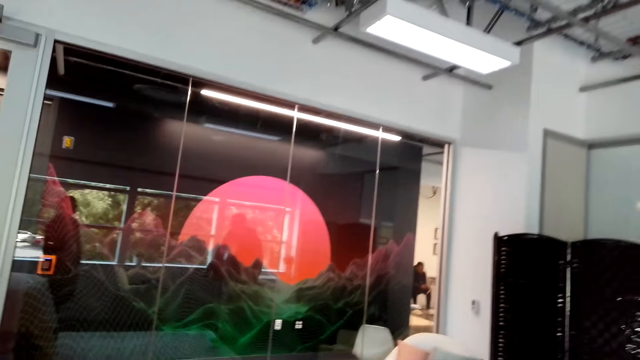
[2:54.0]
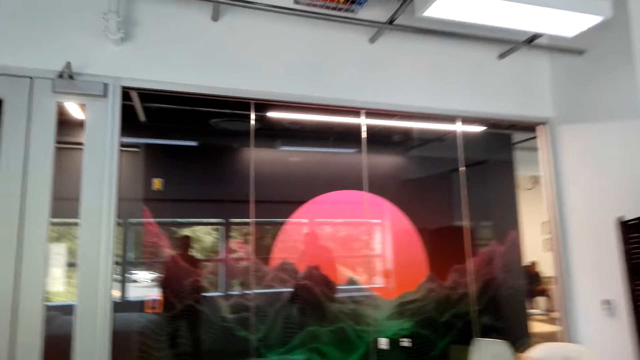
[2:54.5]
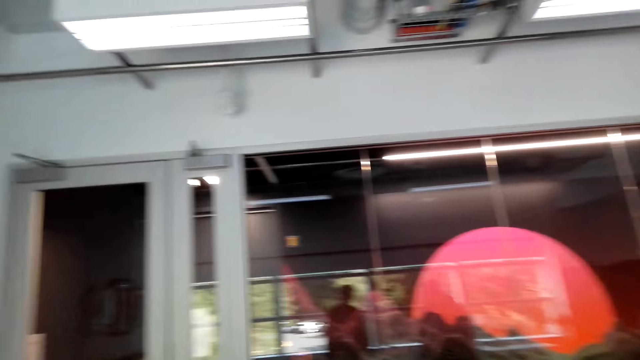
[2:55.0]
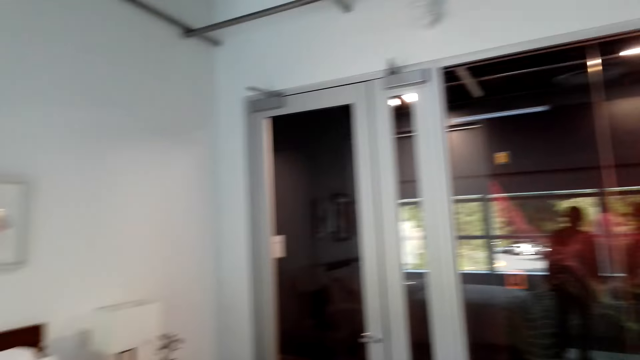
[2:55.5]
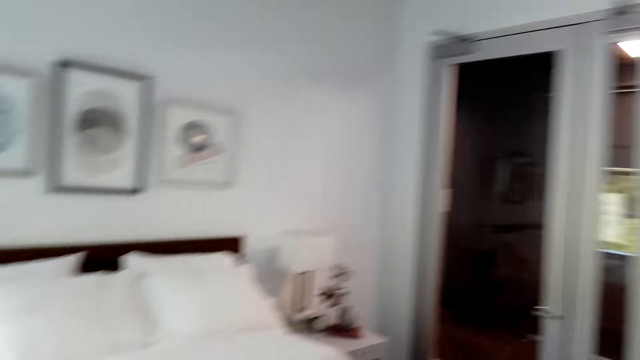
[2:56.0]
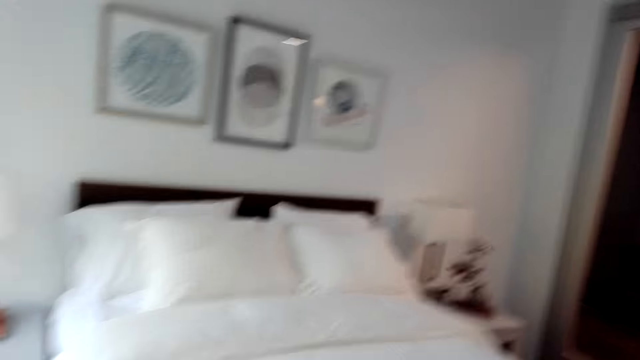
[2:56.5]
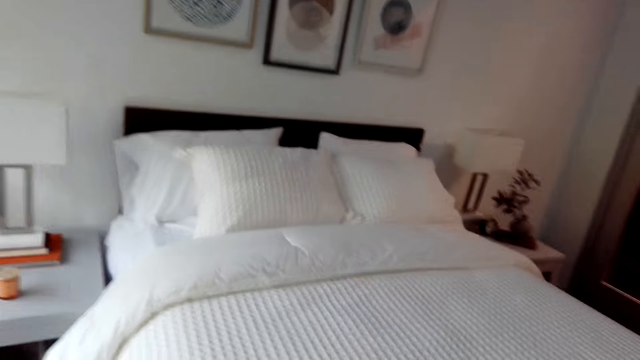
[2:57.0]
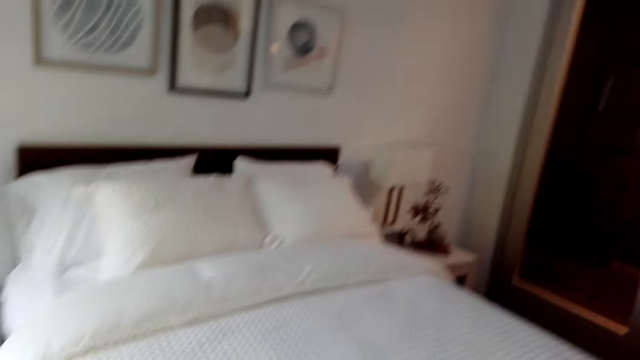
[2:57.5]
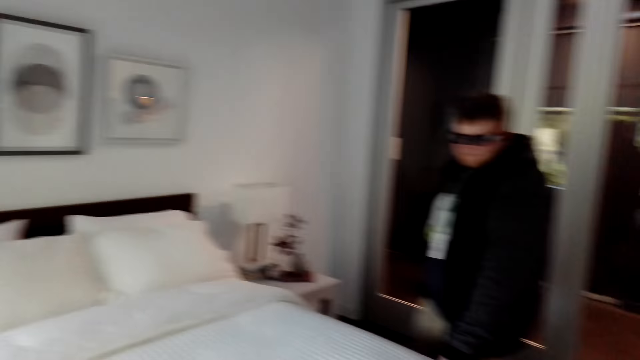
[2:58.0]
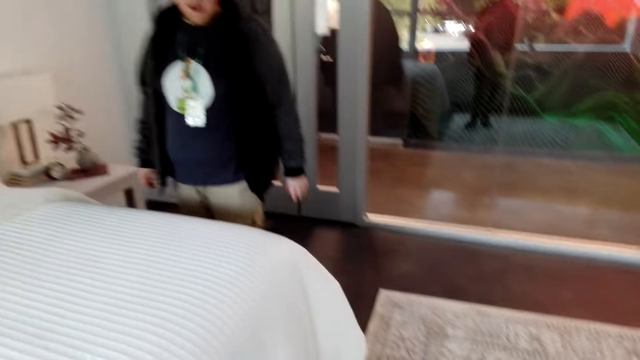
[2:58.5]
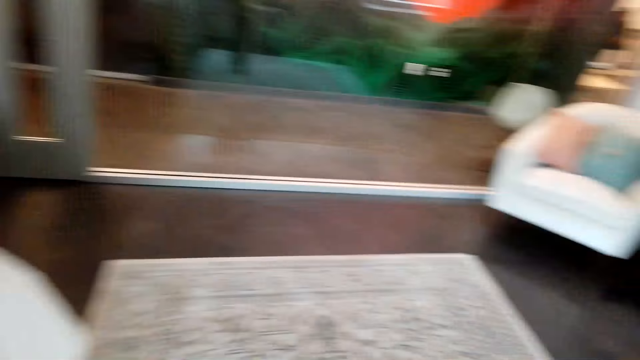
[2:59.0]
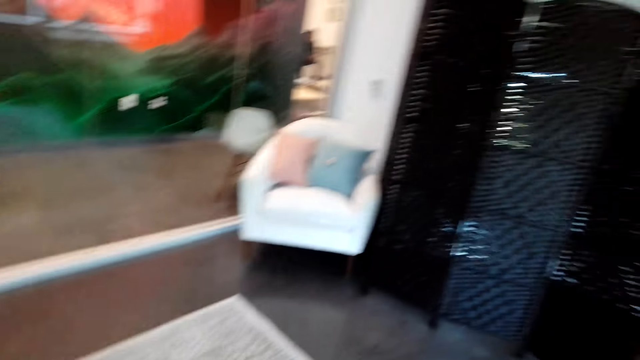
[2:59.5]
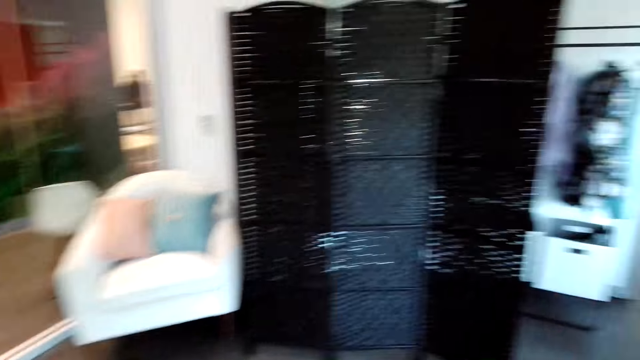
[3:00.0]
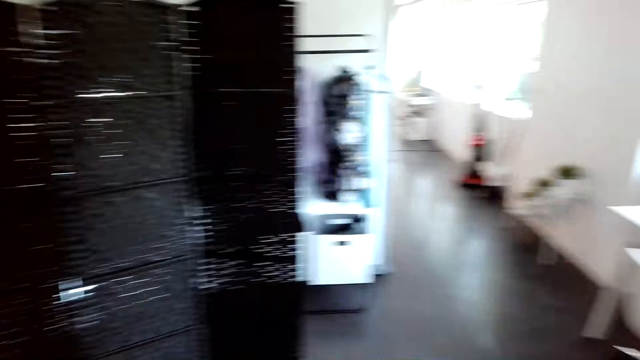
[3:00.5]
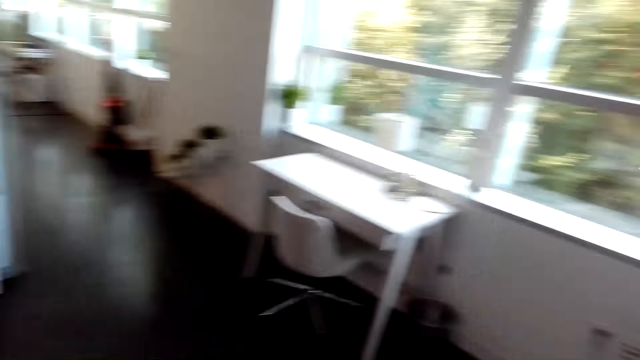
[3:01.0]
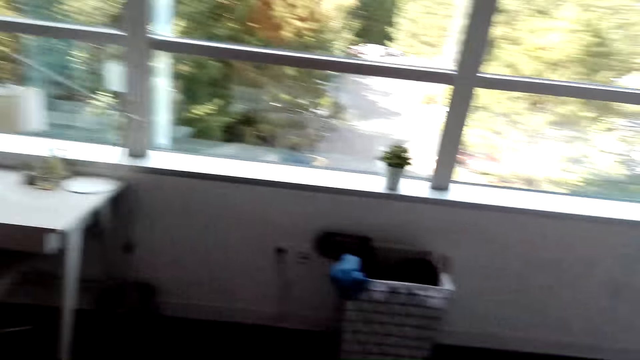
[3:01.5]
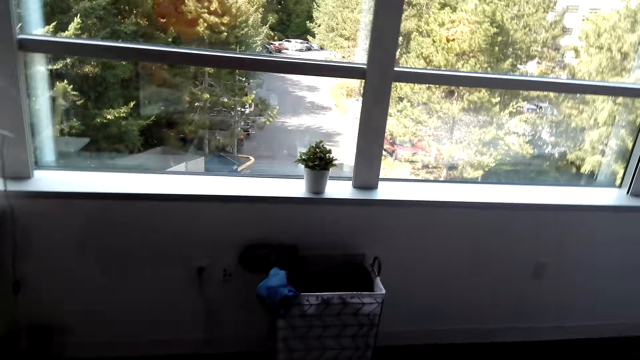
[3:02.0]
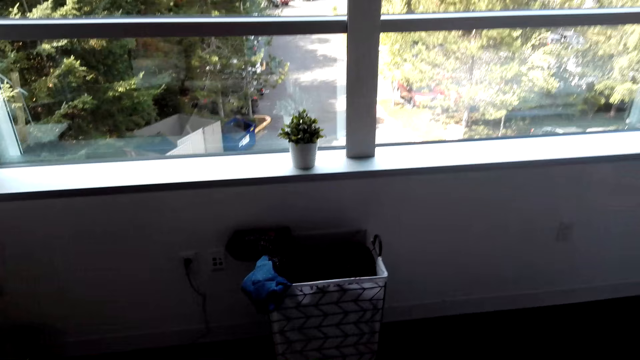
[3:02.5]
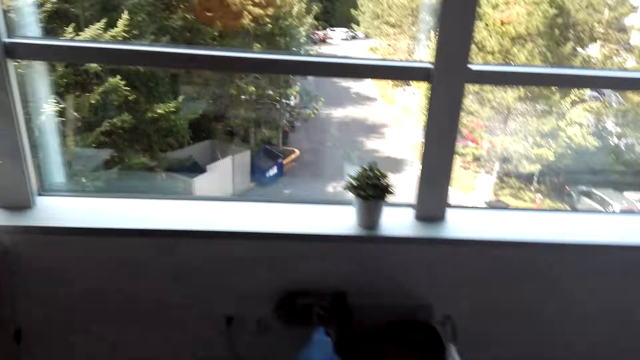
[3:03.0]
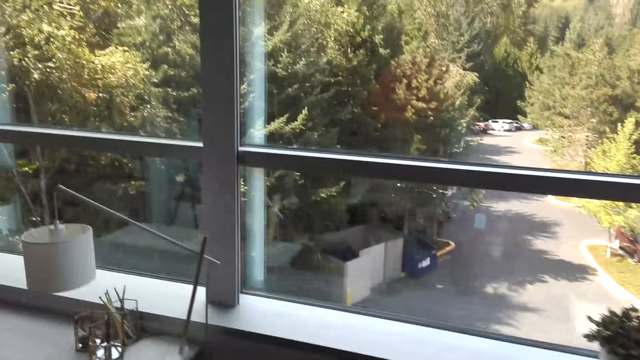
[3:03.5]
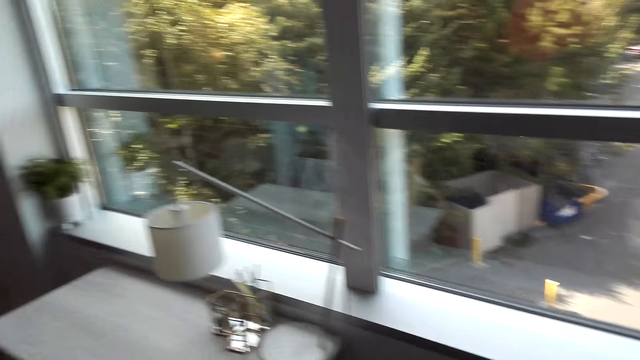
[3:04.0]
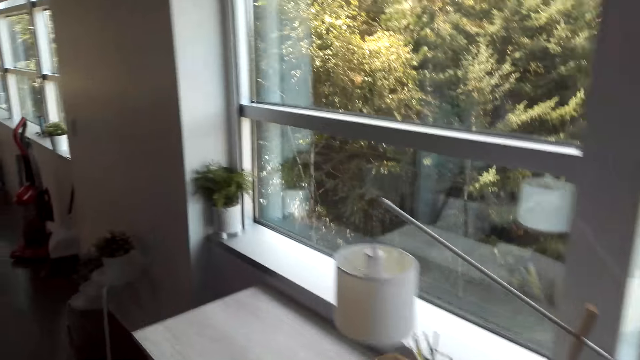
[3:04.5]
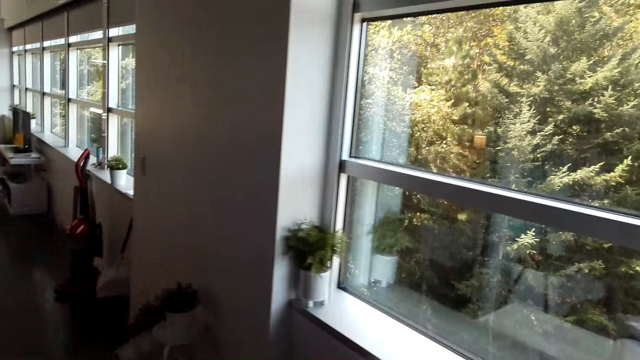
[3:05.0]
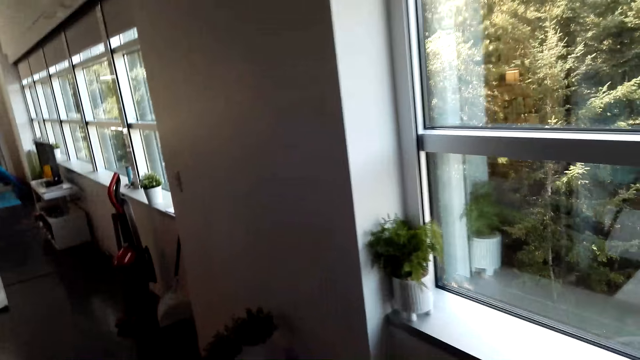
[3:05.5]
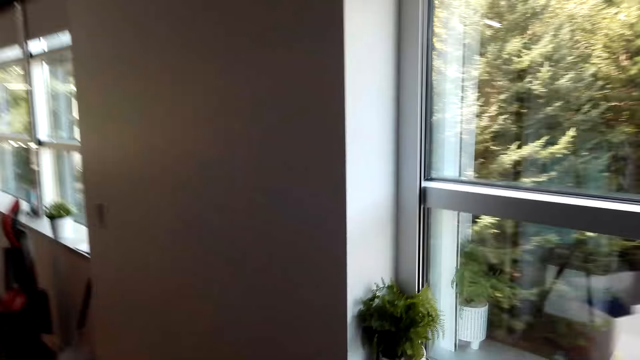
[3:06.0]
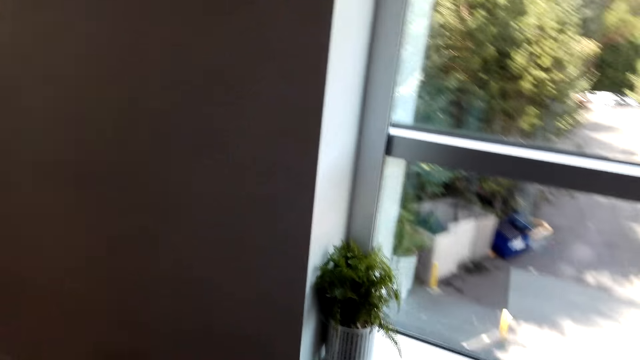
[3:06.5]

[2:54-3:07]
The camera wearer looks around. They talk with a man. They turn around. They talk with the man. They walk in the house. The man talks with the camera wearer.

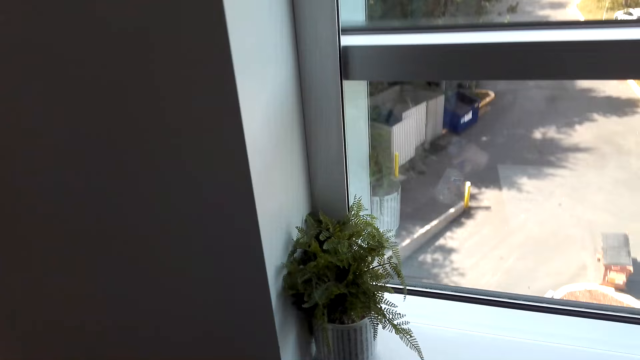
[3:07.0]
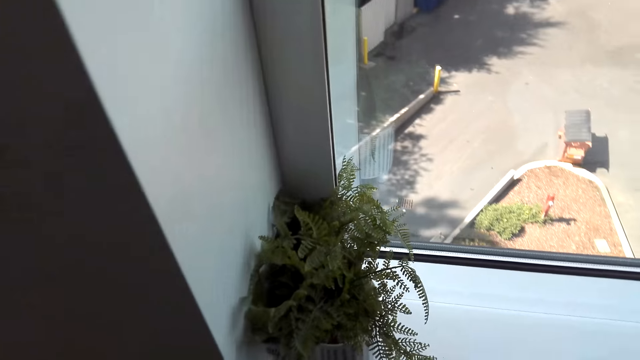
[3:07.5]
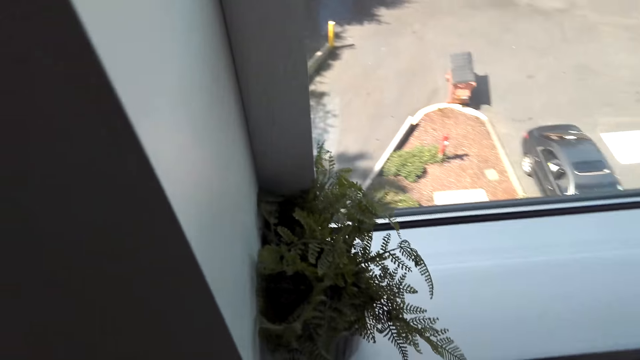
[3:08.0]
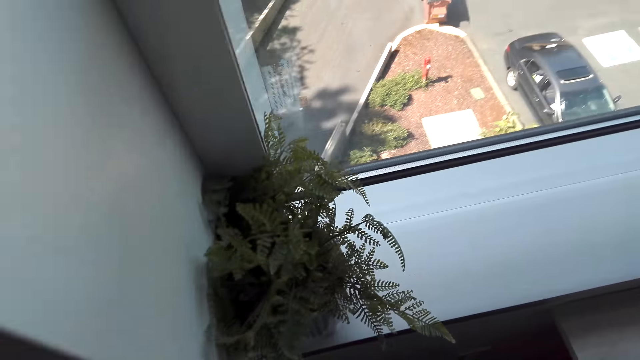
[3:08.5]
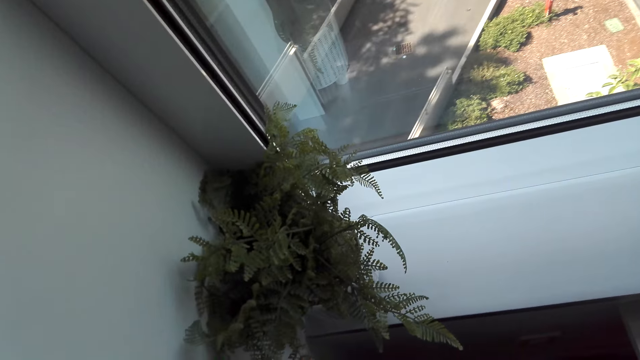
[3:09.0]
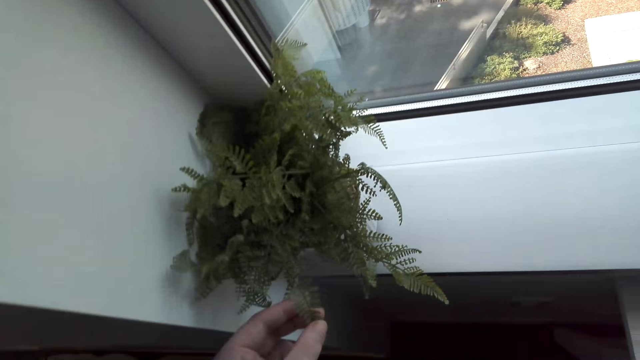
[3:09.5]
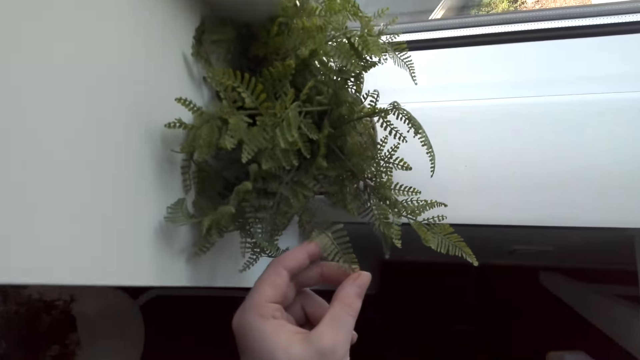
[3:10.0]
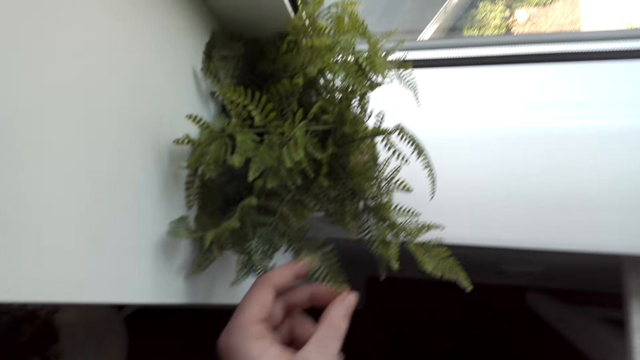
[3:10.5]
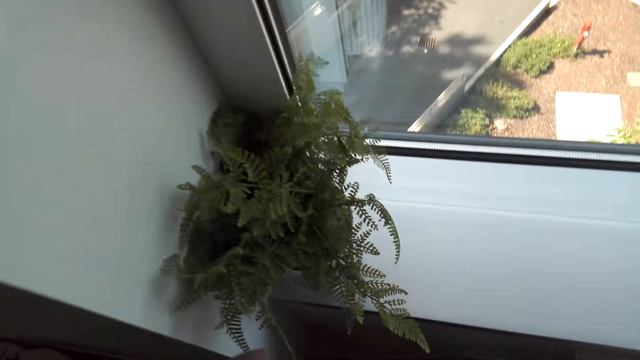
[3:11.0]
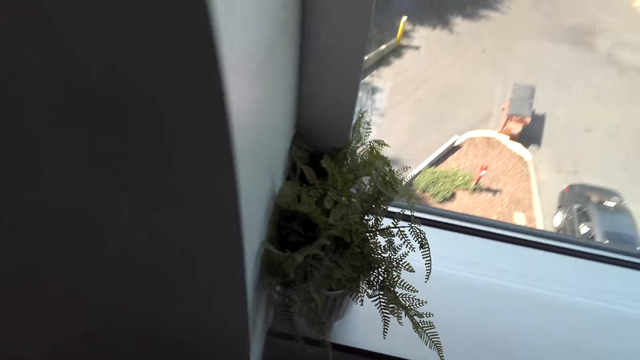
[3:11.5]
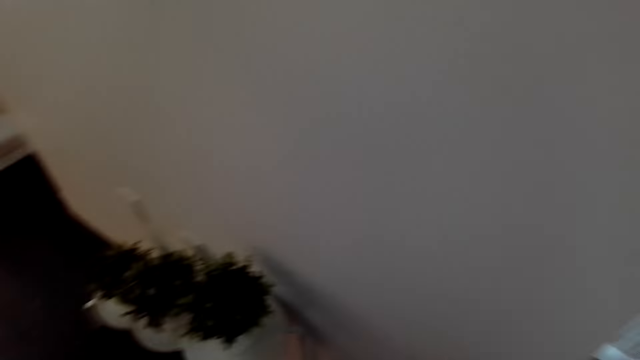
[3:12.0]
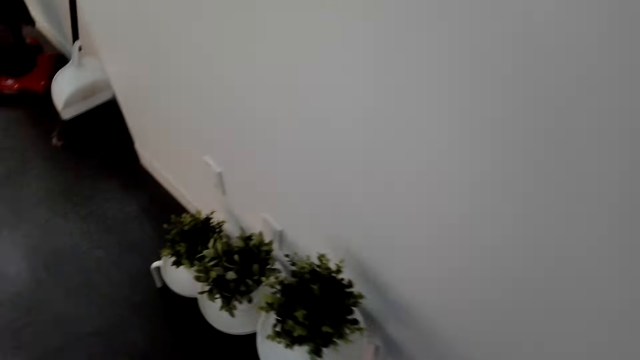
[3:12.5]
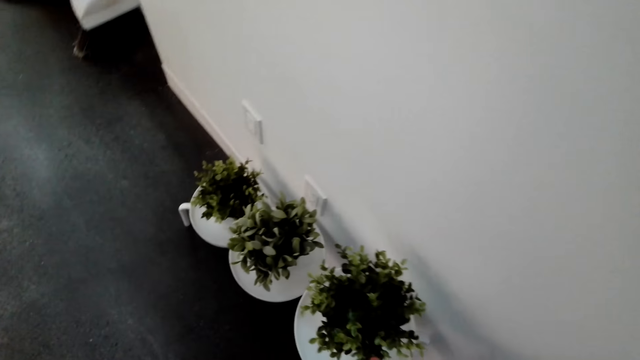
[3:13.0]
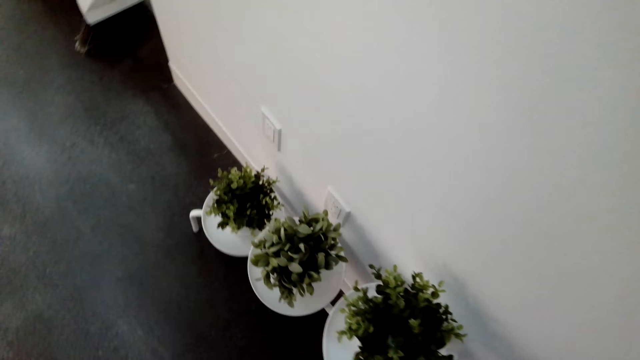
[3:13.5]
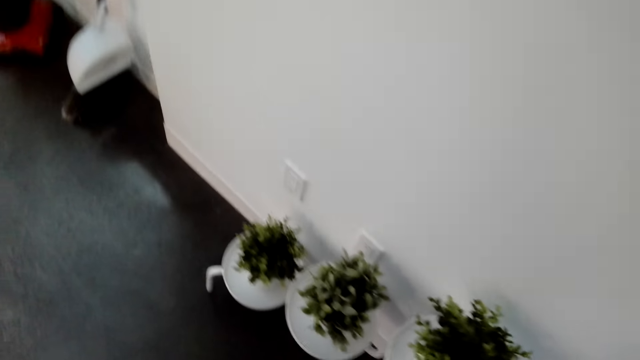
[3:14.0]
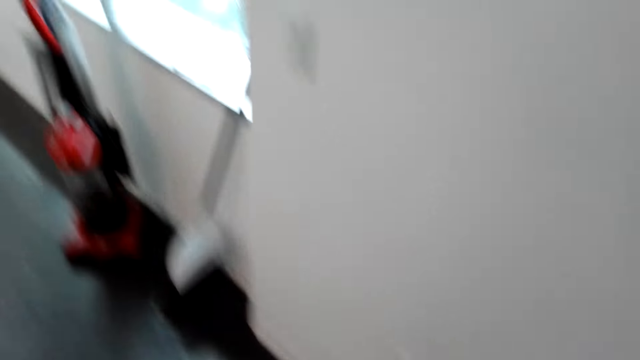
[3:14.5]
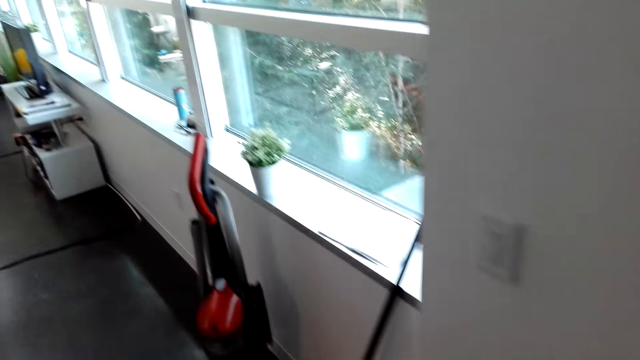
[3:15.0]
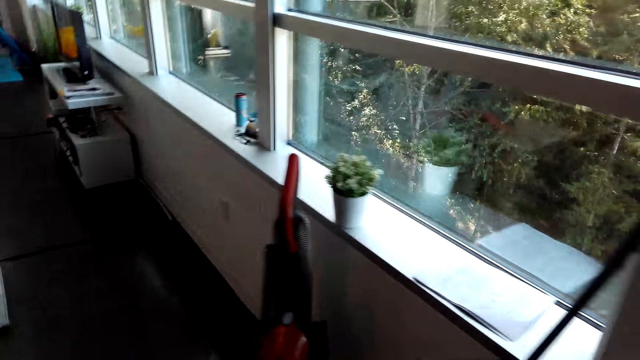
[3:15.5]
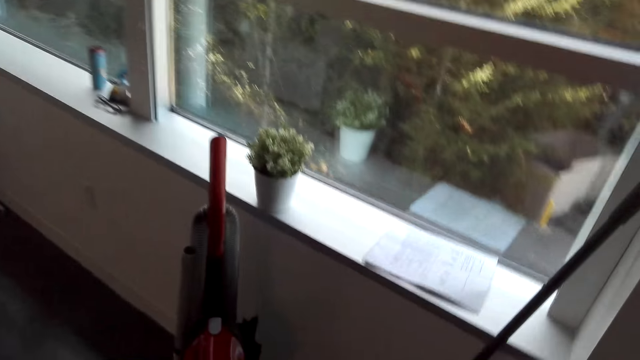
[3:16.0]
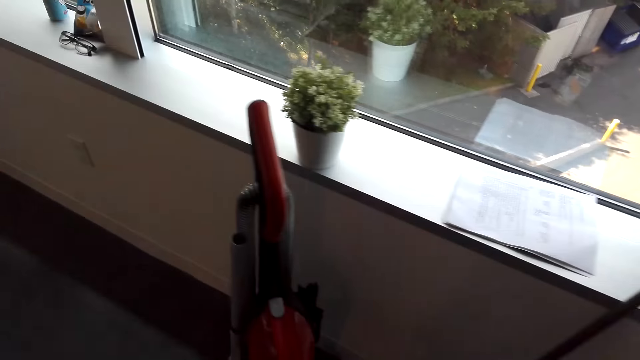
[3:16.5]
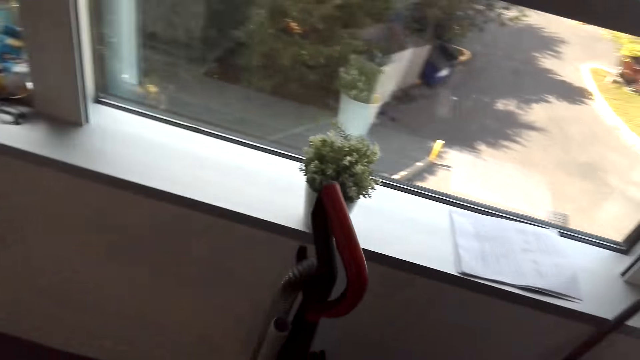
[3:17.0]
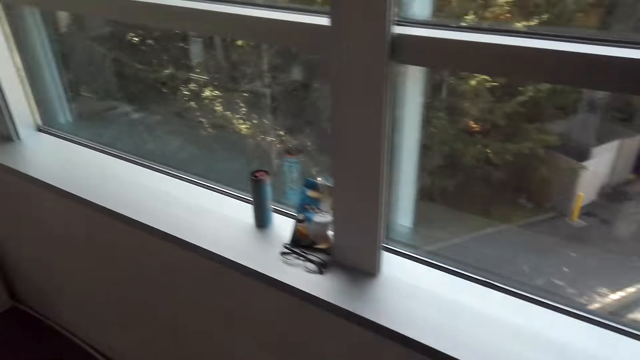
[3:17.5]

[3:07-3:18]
The camera wearer talks with a man. They look around. They look at a plant. They hold the plant. They touch the plant on the window. They talk with the man. They turn around. They walk around the house. They look around.
